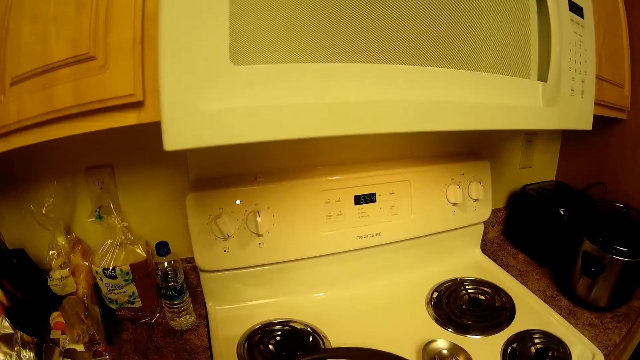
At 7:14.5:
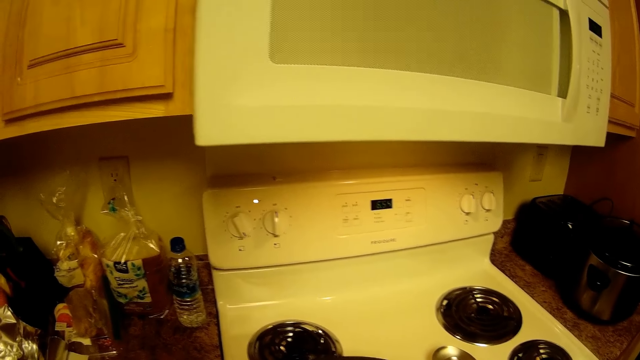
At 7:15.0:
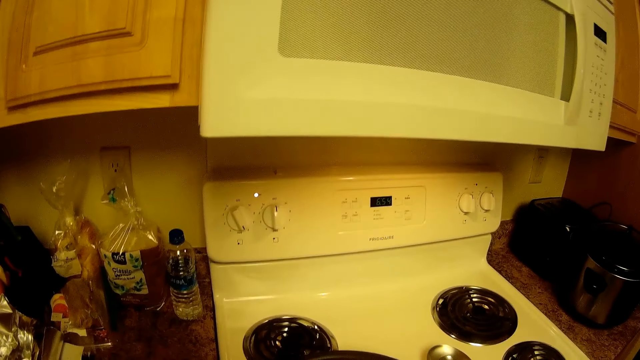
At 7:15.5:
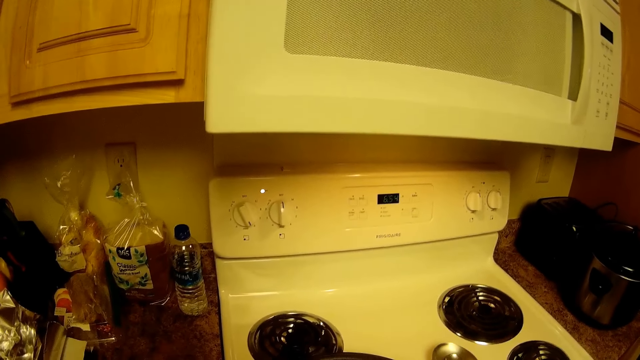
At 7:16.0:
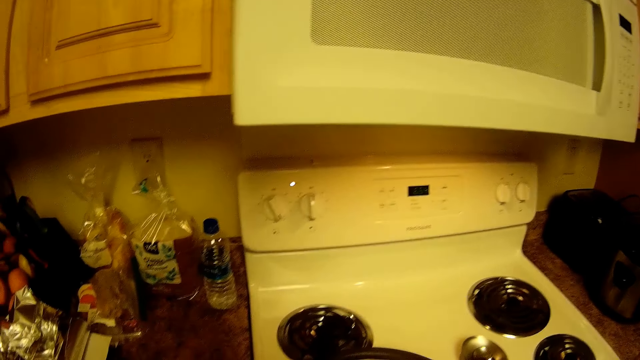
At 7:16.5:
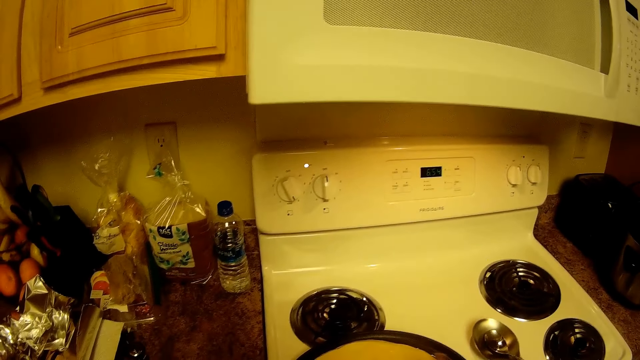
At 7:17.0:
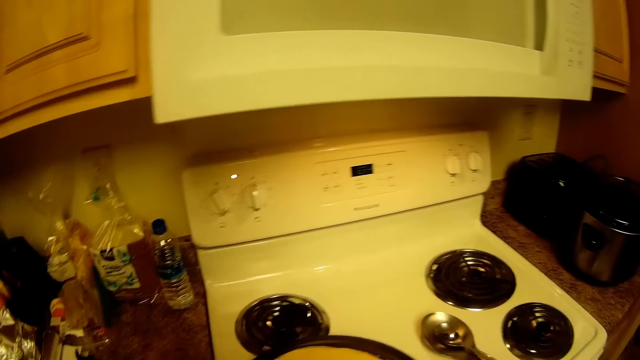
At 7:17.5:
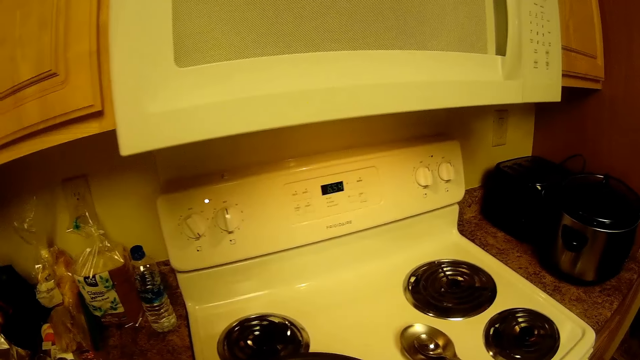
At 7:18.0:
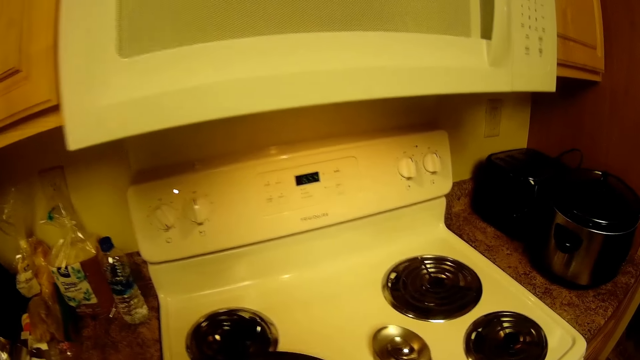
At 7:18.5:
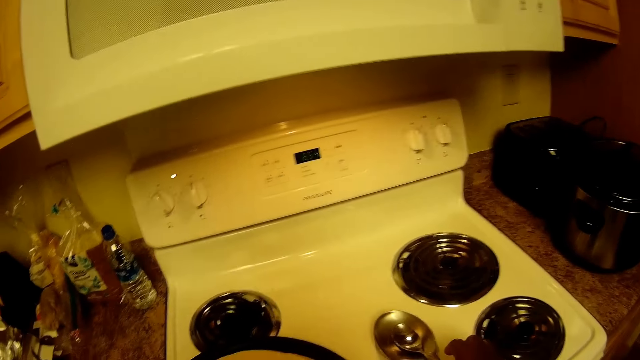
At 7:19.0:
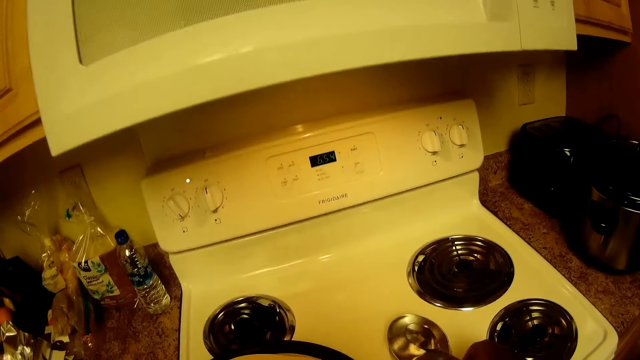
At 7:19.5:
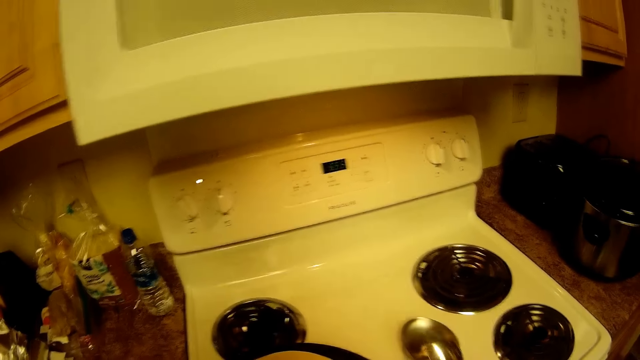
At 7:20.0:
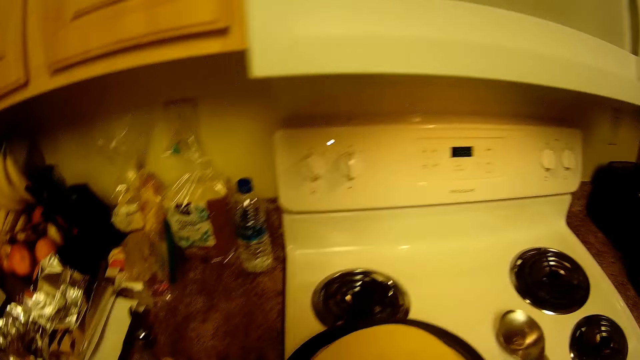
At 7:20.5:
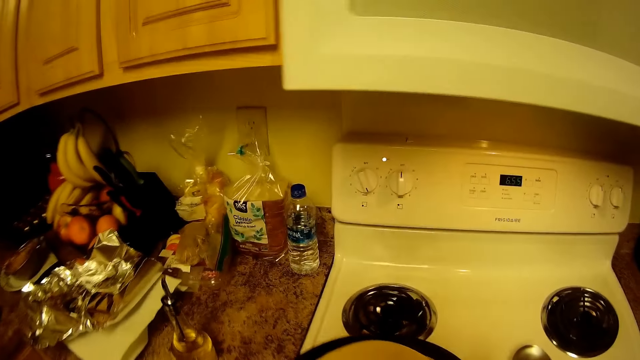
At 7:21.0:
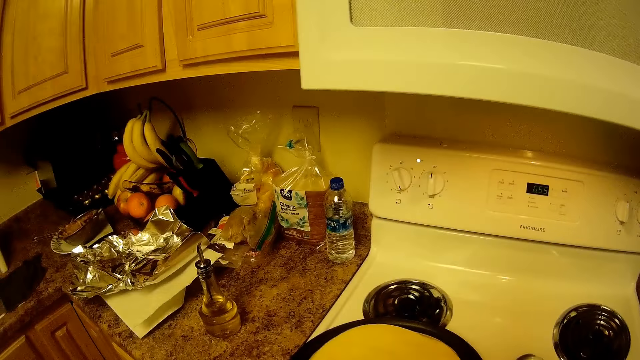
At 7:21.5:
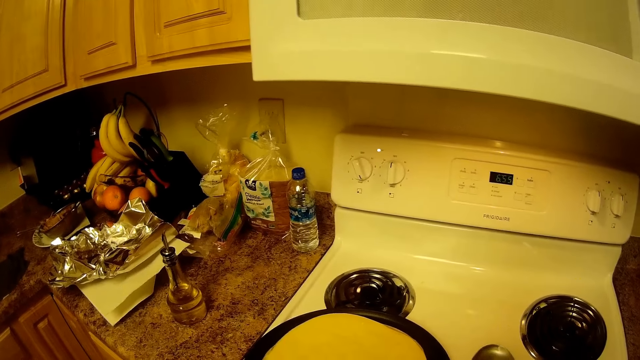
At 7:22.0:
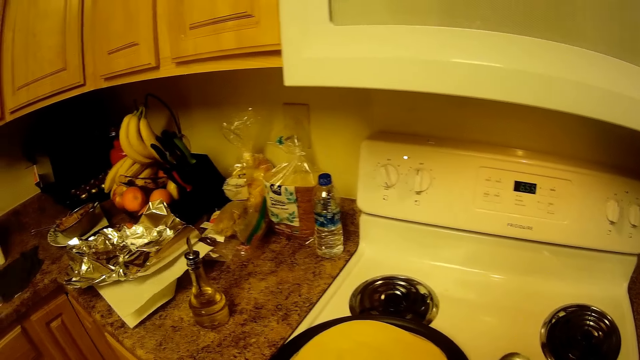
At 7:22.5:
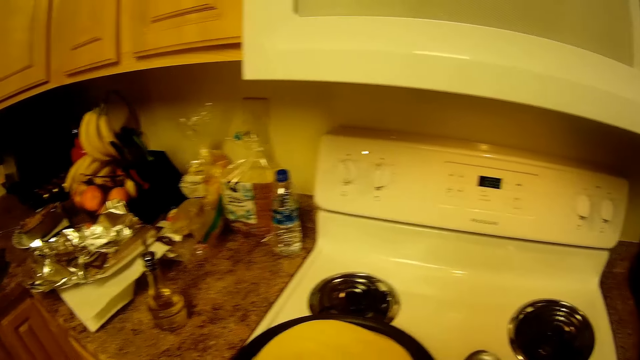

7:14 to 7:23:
The camera wearer cooks the tortilla. She picks up the spoon on the gas burner with her right hand. She scoops oil on the bowl. She cooks the tortilla.

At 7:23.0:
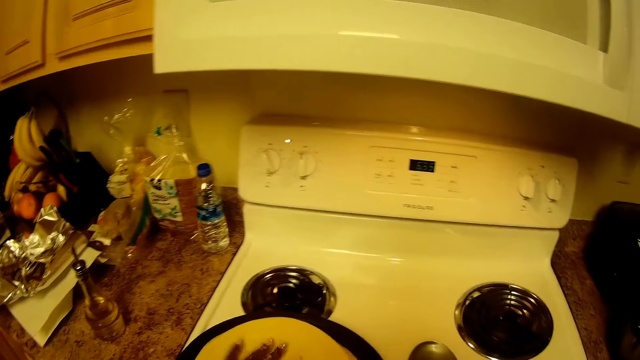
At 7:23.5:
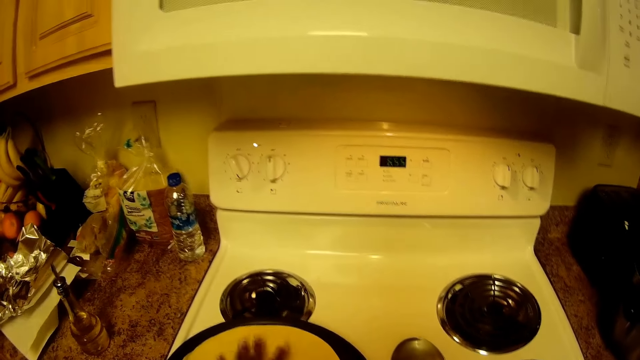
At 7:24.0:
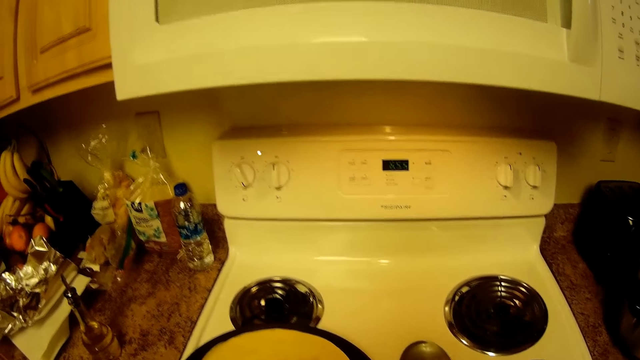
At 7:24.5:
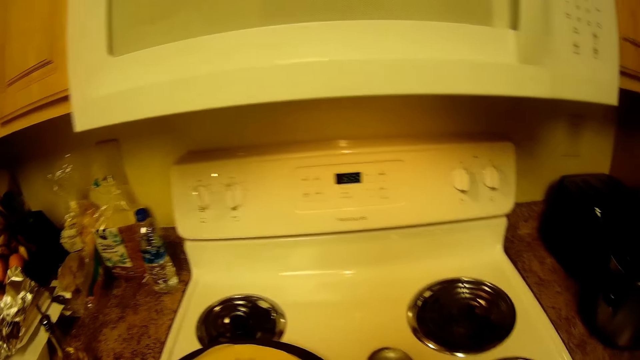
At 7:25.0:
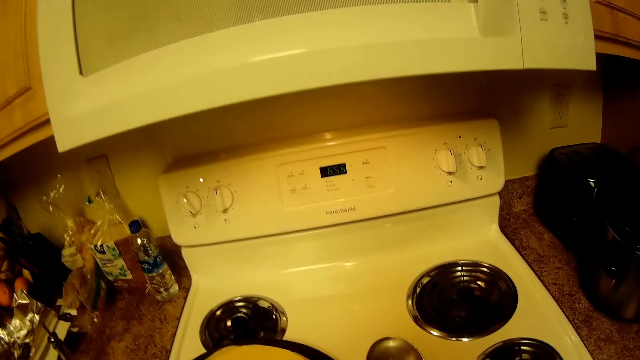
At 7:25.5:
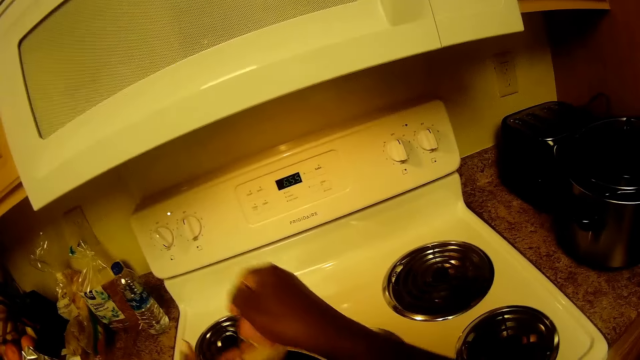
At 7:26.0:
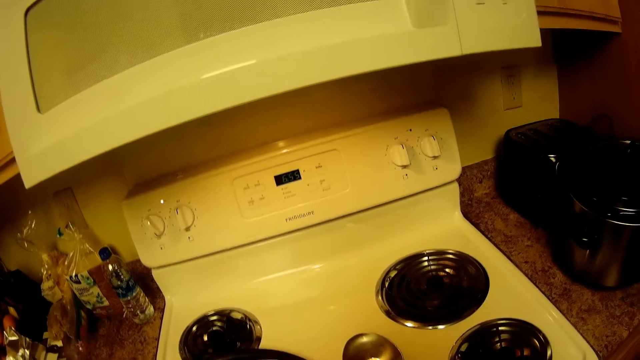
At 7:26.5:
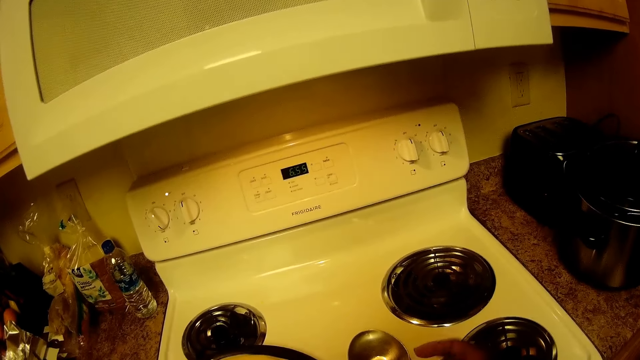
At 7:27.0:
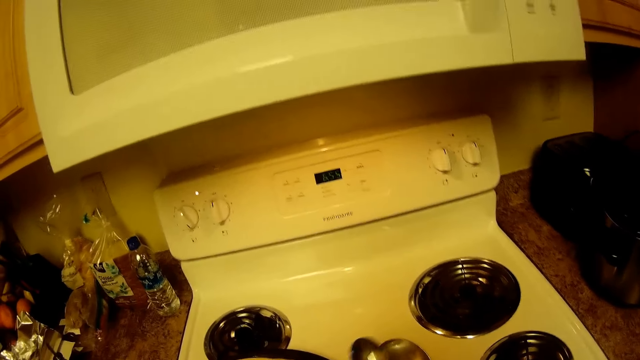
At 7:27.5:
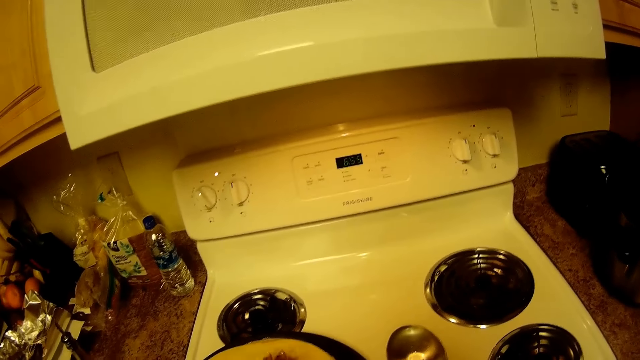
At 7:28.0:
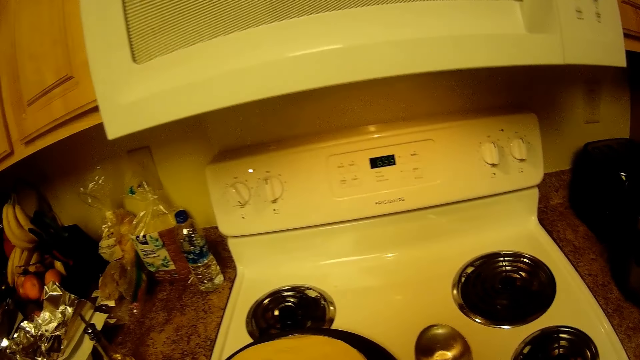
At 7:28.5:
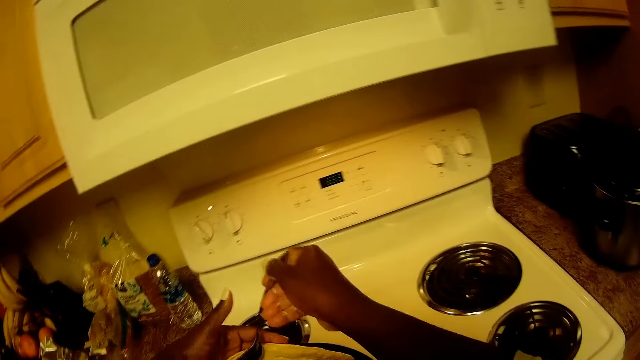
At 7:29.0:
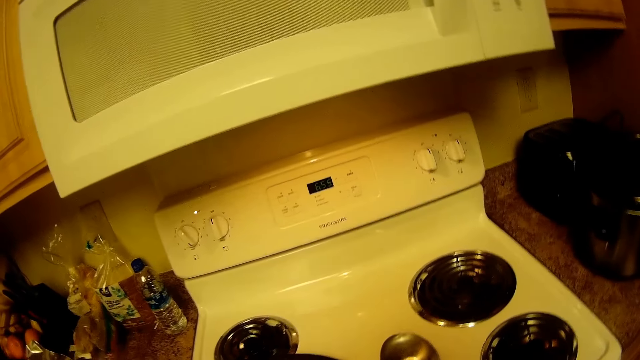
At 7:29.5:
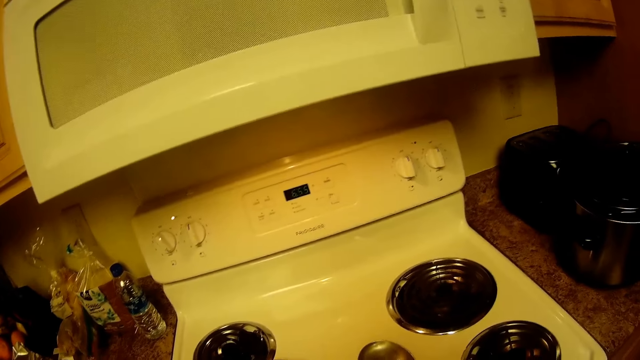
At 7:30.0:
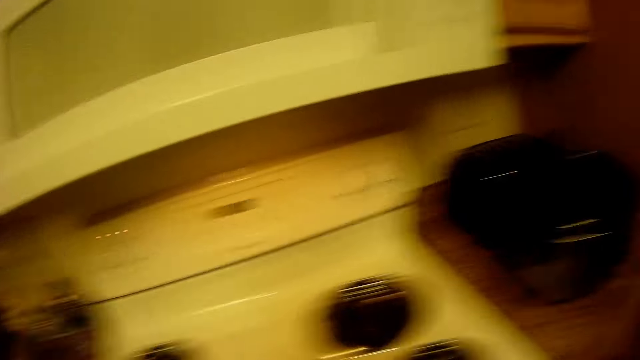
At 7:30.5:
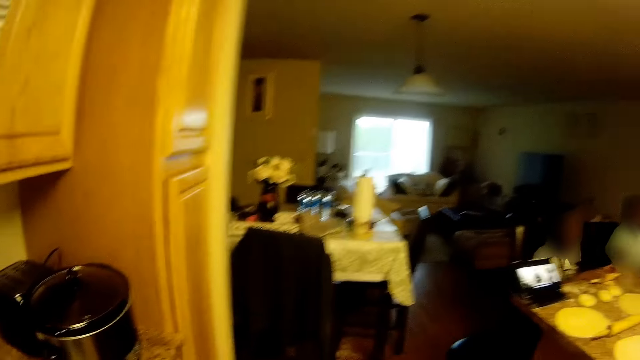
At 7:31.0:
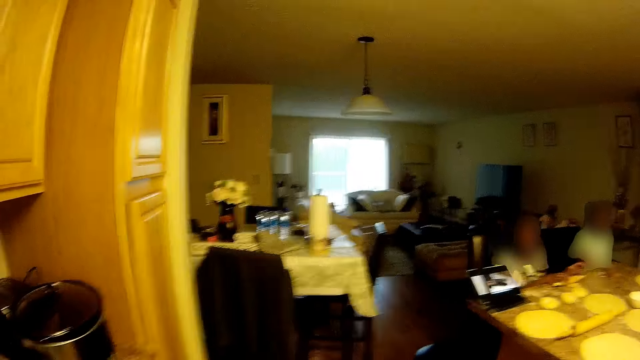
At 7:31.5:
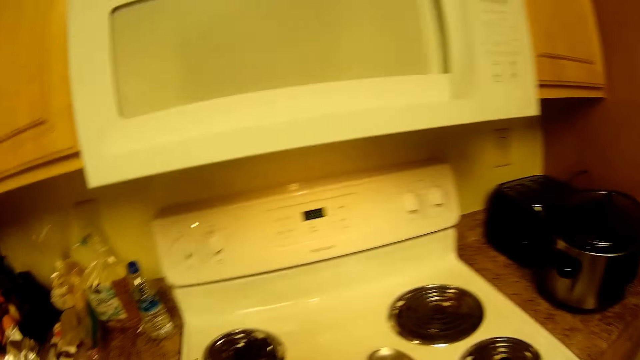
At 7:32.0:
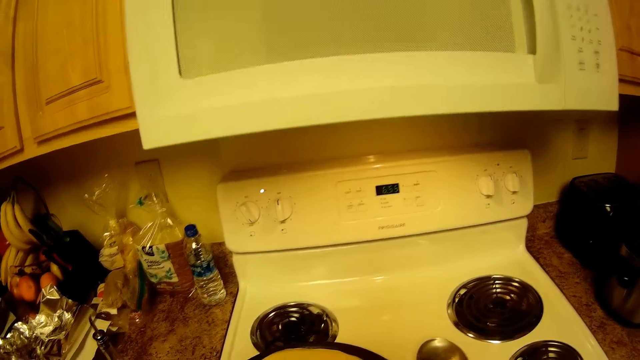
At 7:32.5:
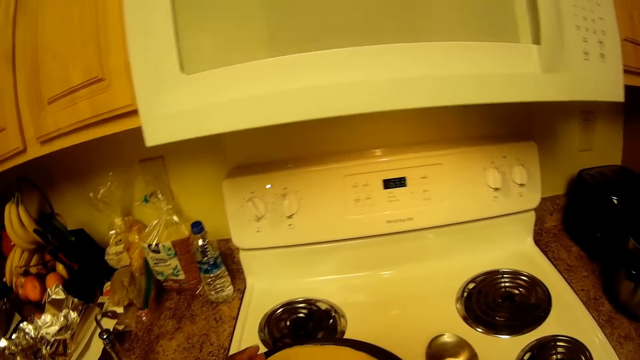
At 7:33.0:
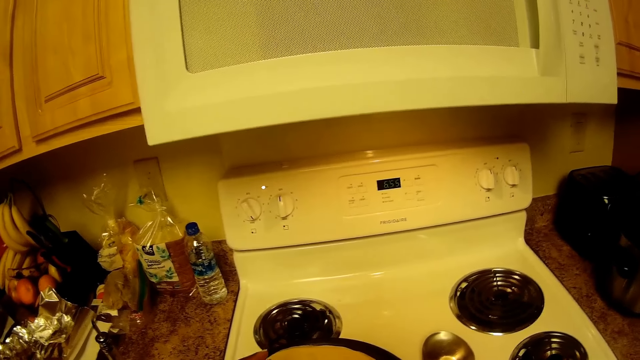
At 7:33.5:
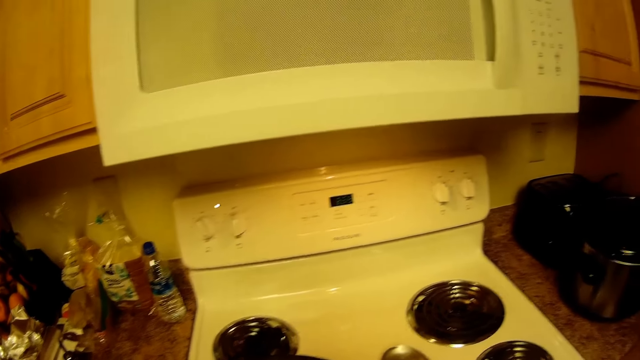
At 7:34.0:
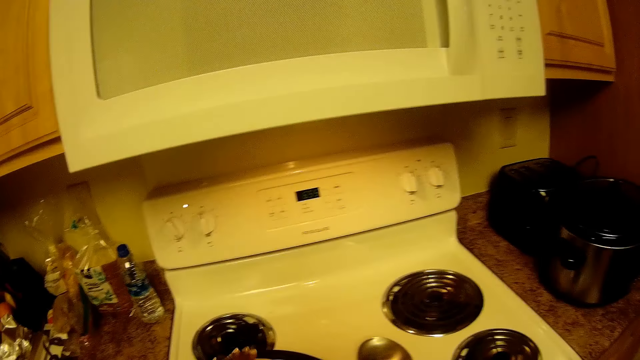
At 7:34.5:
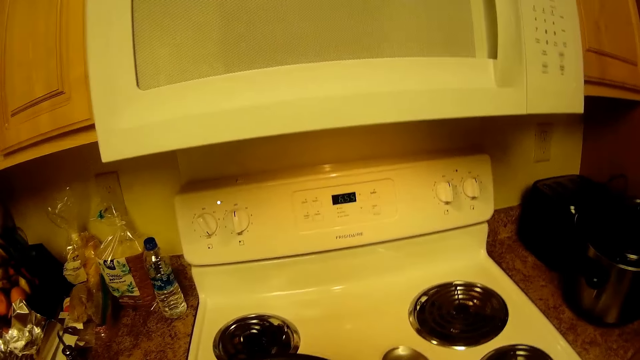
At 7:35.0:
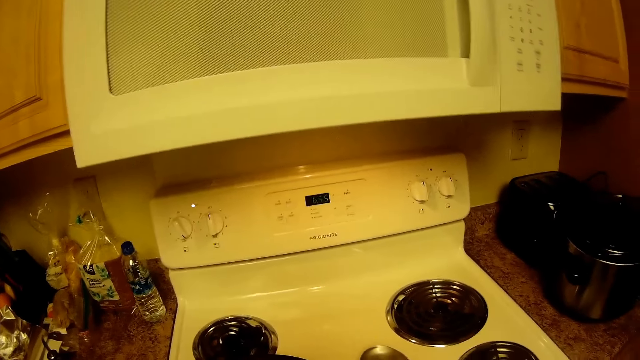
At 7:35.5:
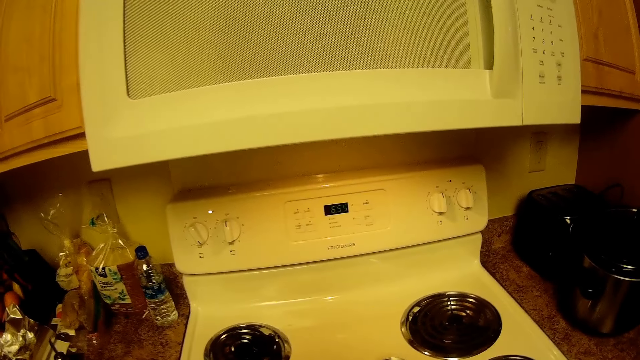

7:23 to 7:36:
The camera wearer places her left hand on the flour on the fry pan. She turns the tortilla on the pan. She lifts the ball of dough on the fry pan with the spoon in her right hand. She cooks the tortilla. She lifts the ball of dough on the fry pan with the spoon in her right hand again. She turns around.
